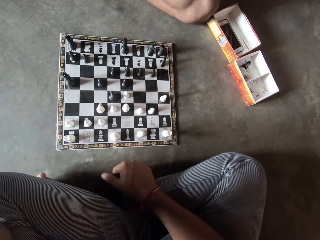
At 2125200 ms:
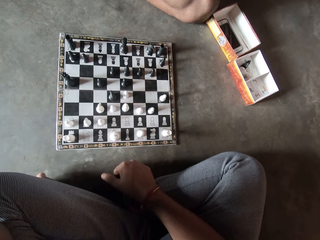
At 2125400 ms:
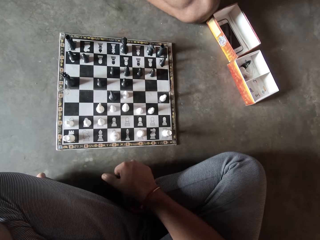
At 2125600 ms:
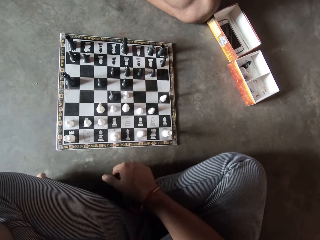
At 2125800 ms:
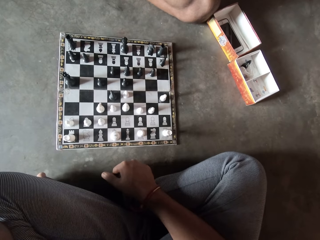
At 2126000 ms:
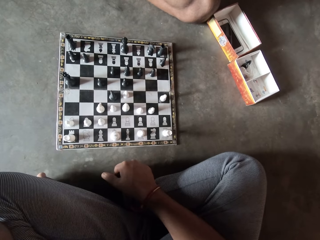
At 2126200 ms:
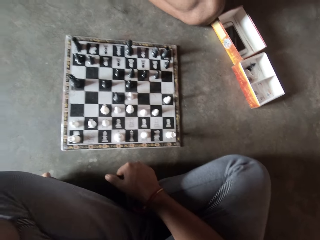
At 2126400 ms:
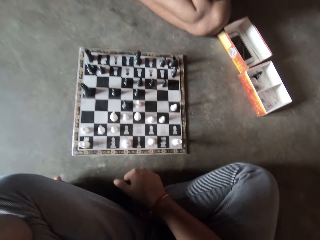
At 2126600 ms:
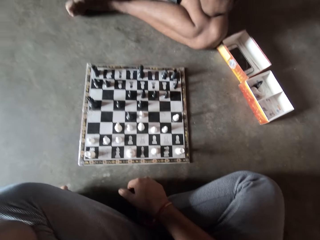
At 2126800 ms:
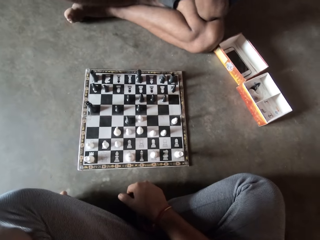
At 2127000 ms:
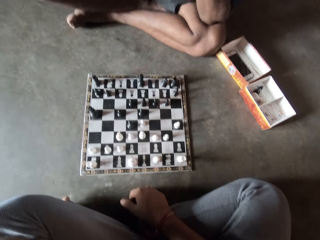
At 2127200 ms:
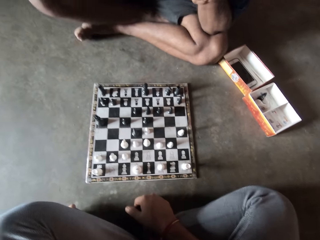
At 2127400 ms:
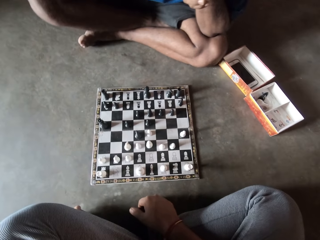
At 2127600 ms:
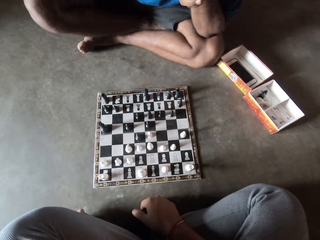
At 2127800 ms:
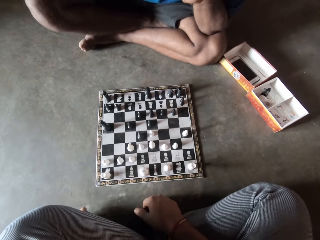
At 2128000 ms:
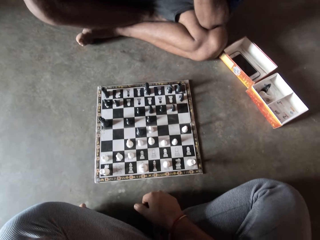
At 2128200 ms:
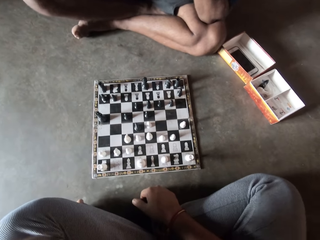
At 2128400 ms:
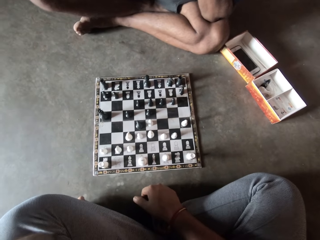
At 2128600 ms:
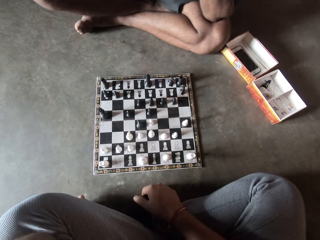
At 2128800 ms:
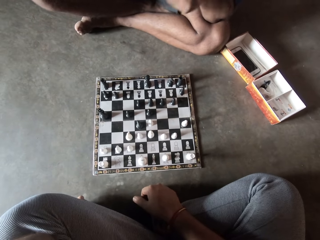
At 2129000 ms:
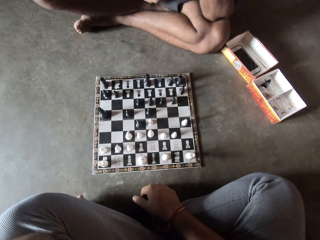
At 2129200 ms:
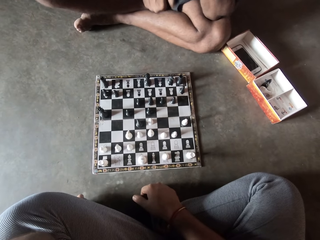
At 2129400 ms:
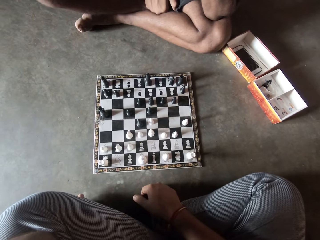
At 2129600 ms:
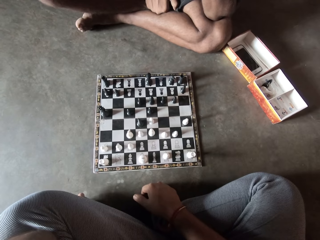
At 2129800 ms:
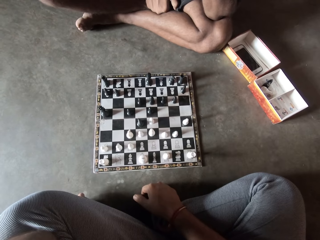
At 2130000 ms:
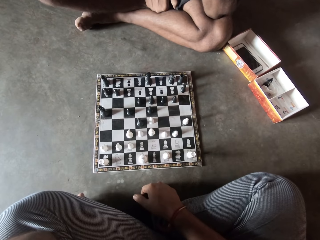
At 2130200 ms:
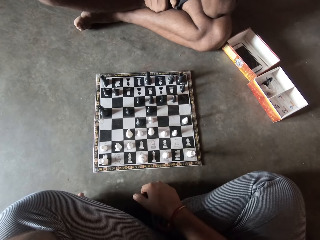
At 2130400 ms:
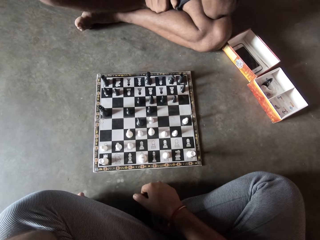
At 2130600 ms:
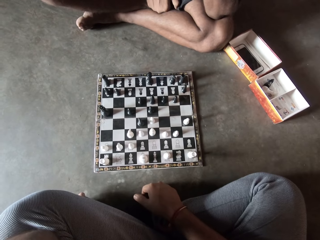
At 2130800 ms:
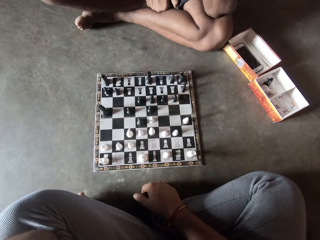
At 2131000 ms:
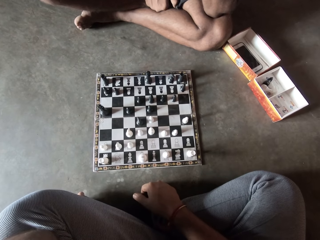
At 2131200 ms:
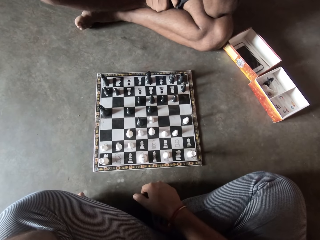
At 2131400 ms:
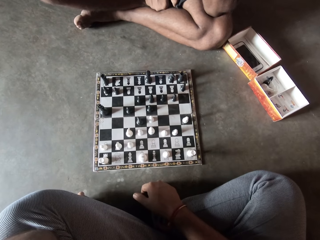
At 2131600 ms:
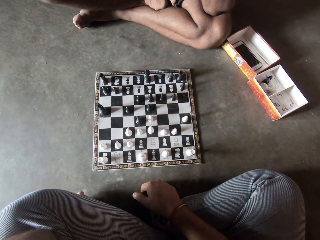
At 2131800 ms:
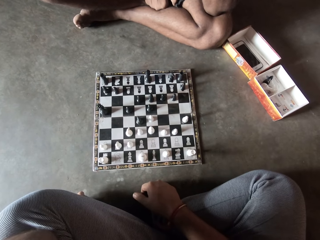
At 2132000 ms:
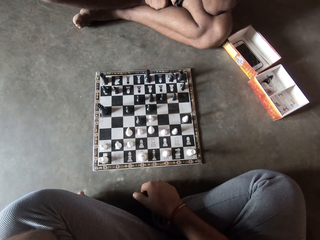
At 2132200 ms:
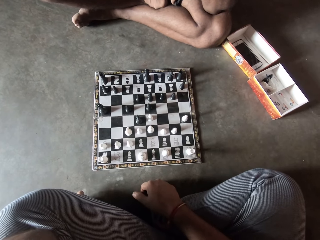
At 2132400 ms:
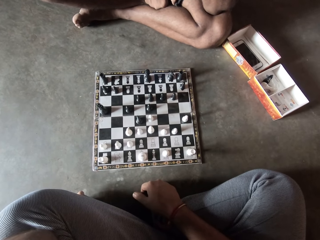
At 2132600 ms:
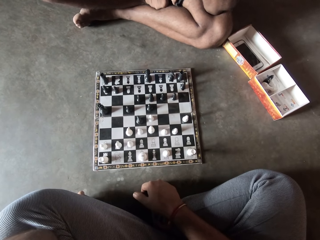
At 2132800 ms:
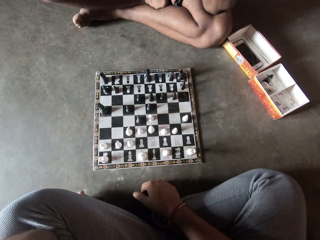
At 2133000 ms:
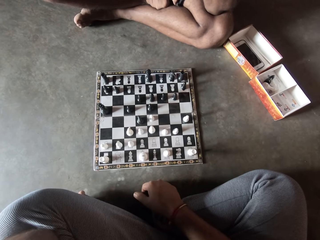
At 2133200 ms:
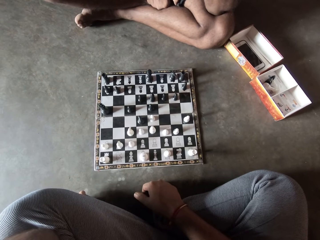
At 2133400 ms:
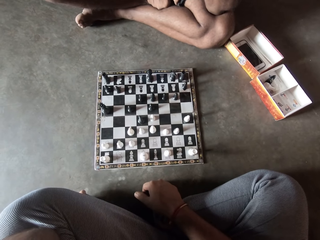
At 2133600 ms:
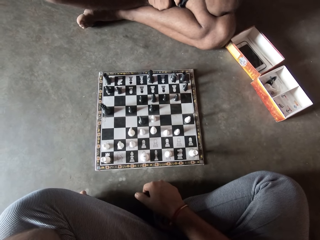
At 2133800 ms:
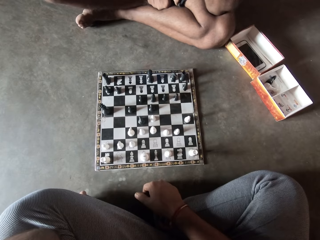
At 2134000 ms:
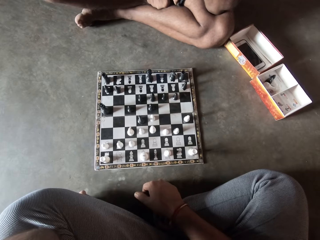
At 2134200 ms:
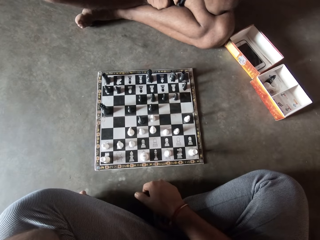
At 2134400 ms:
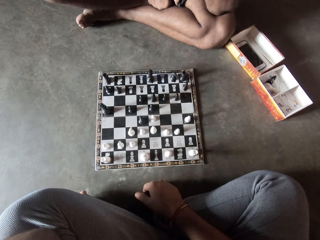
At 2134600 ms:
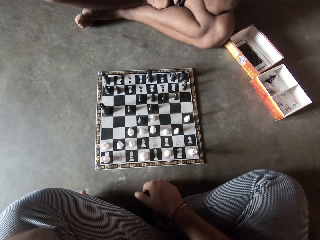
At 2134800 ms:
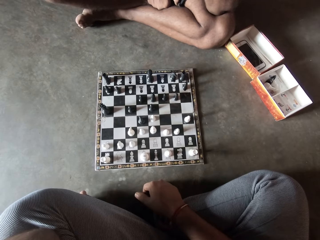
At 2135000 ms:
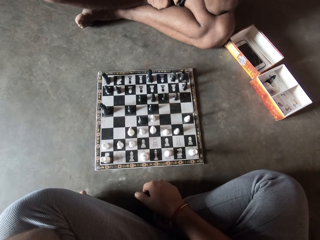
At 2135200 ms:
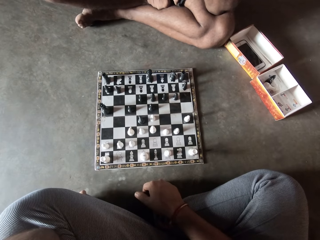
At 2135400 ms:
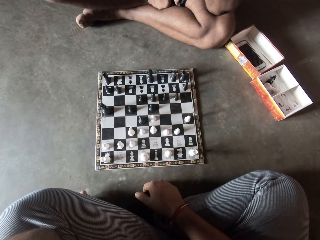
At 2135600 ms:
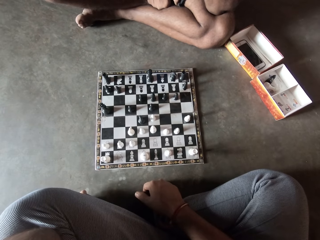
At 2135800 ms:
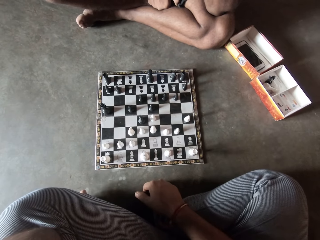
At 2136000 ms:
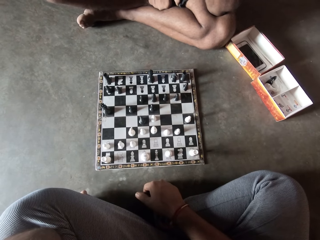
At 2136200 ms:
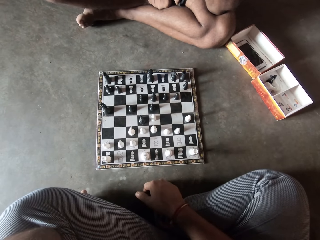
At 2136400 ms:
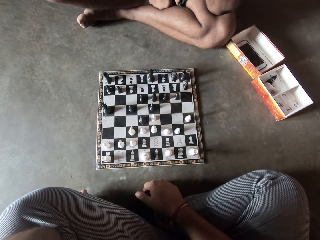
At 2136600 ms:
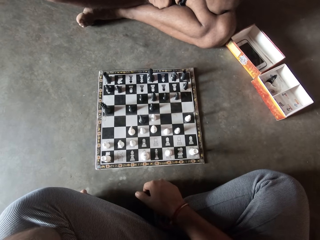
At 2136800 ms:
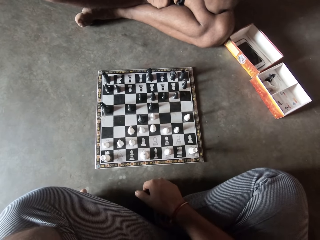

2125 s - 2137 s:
The camera wearer looks at the draft game board.

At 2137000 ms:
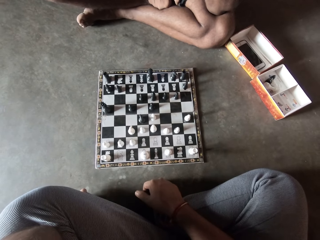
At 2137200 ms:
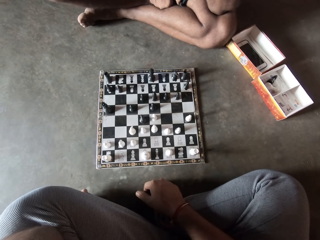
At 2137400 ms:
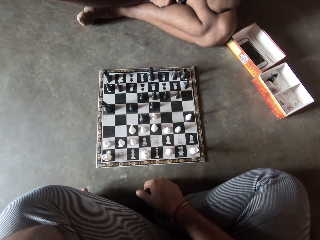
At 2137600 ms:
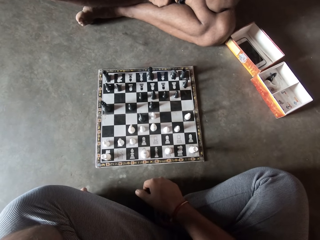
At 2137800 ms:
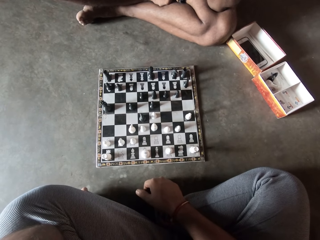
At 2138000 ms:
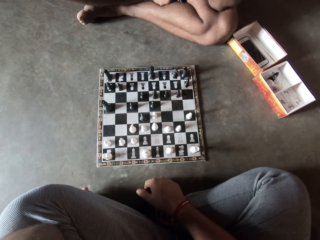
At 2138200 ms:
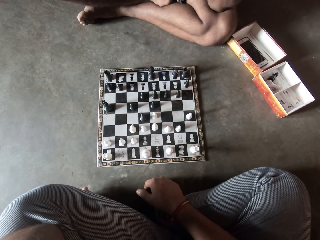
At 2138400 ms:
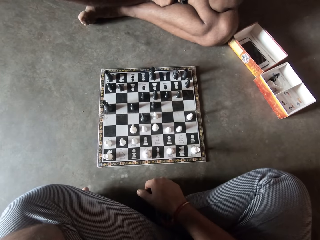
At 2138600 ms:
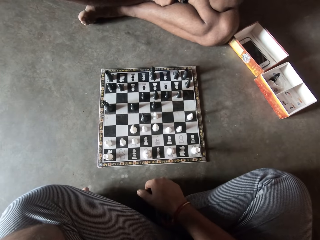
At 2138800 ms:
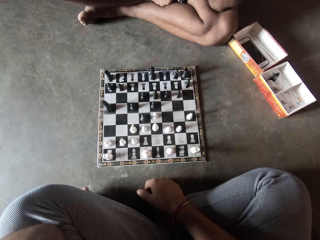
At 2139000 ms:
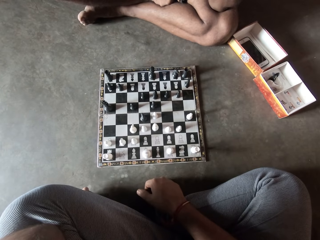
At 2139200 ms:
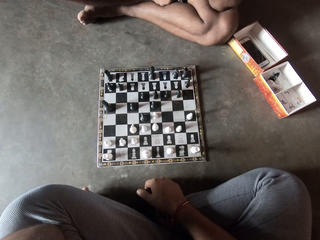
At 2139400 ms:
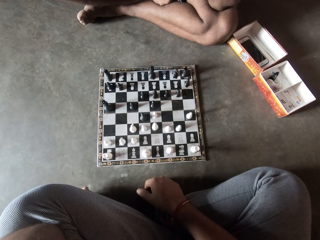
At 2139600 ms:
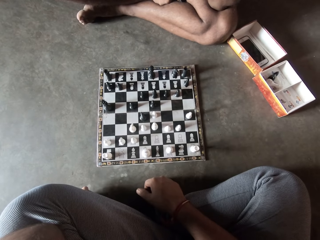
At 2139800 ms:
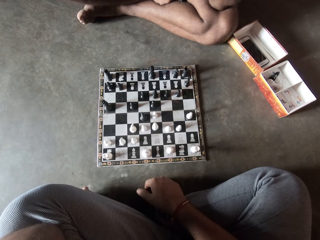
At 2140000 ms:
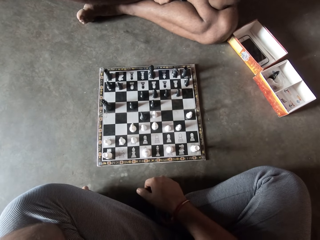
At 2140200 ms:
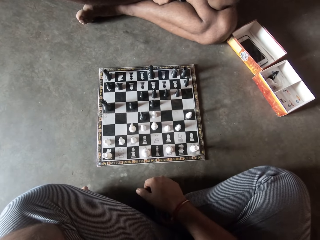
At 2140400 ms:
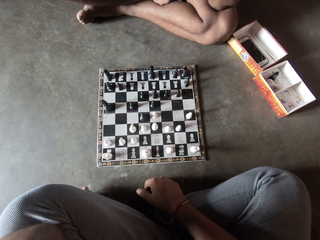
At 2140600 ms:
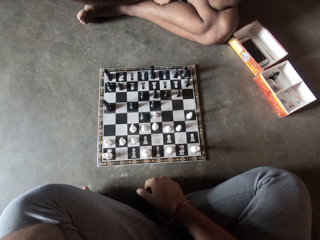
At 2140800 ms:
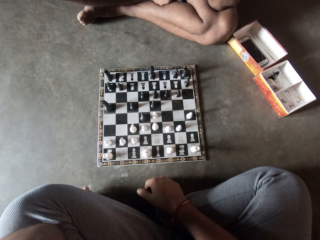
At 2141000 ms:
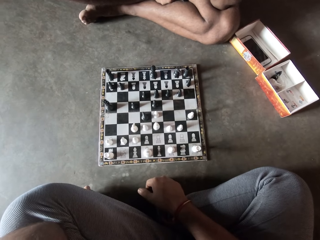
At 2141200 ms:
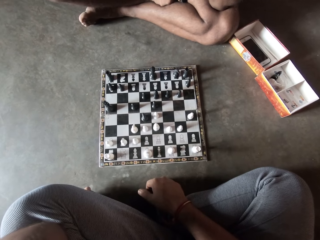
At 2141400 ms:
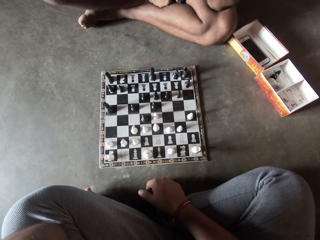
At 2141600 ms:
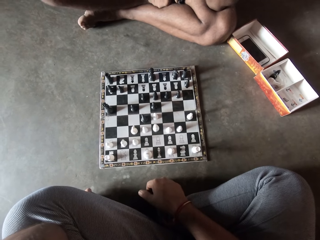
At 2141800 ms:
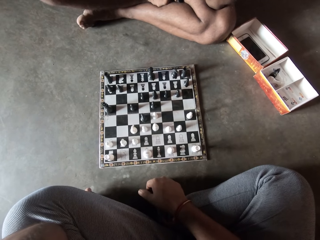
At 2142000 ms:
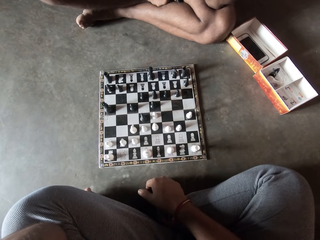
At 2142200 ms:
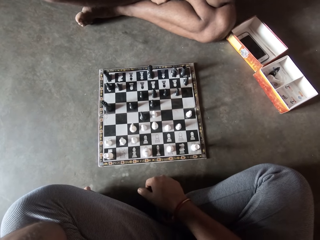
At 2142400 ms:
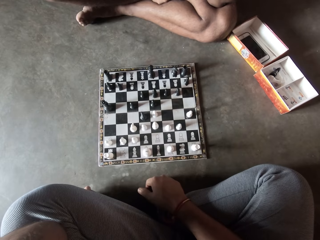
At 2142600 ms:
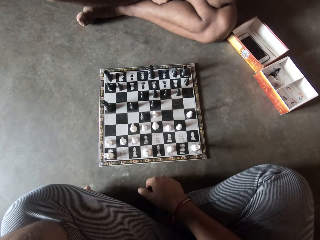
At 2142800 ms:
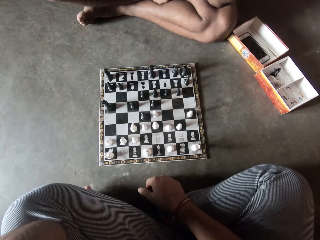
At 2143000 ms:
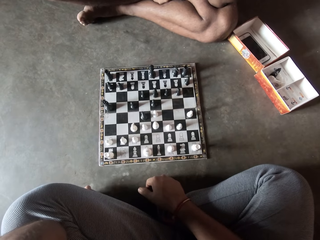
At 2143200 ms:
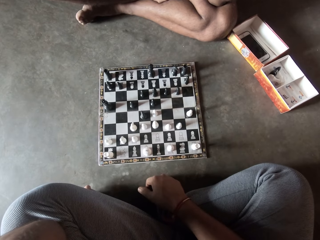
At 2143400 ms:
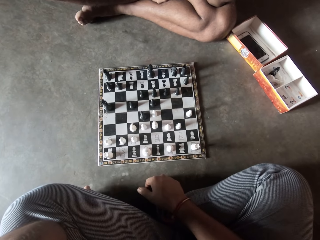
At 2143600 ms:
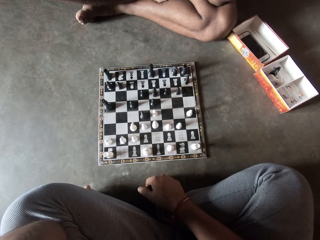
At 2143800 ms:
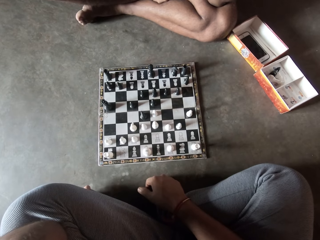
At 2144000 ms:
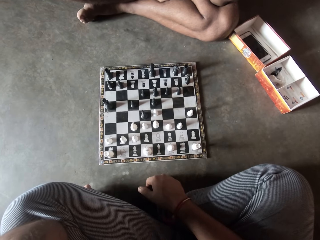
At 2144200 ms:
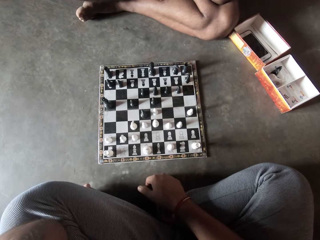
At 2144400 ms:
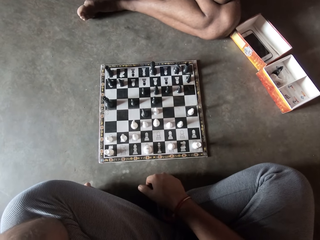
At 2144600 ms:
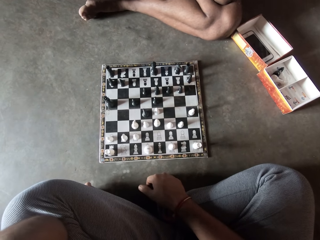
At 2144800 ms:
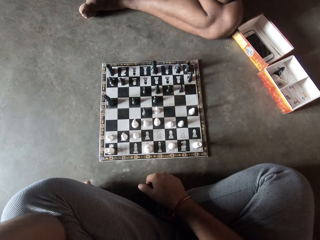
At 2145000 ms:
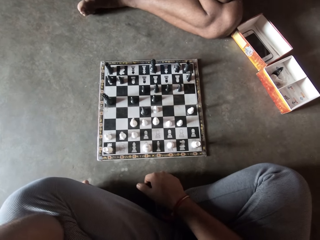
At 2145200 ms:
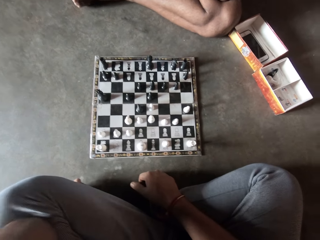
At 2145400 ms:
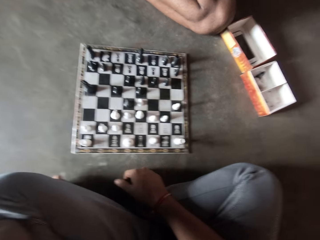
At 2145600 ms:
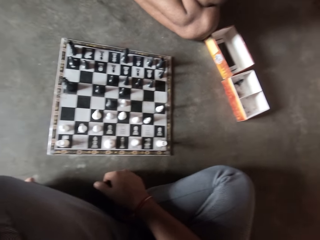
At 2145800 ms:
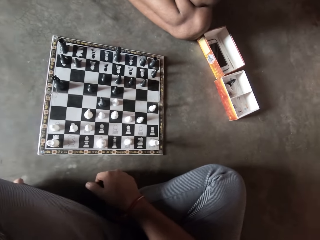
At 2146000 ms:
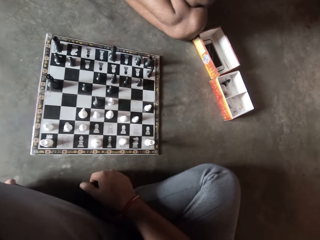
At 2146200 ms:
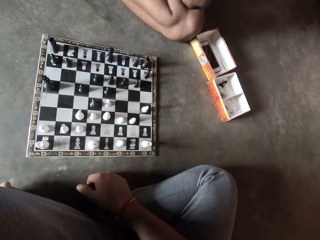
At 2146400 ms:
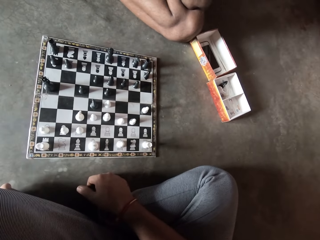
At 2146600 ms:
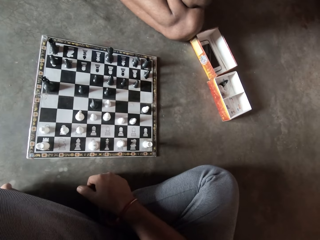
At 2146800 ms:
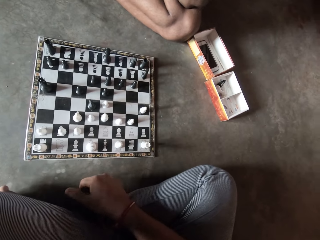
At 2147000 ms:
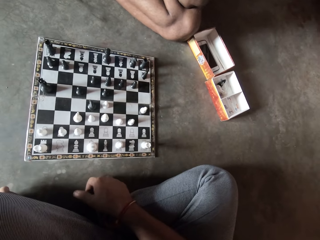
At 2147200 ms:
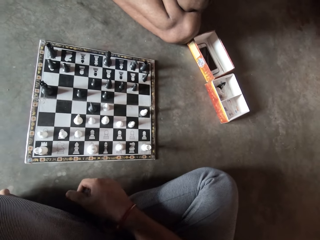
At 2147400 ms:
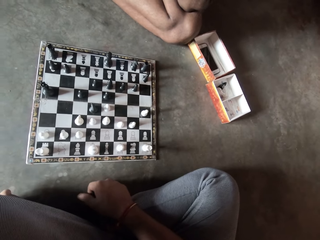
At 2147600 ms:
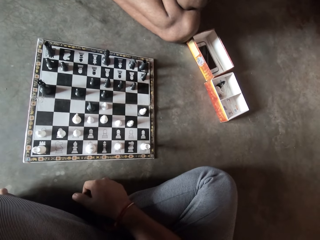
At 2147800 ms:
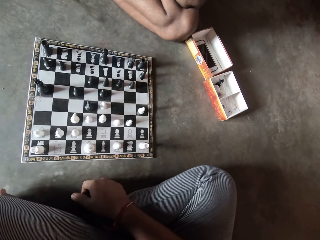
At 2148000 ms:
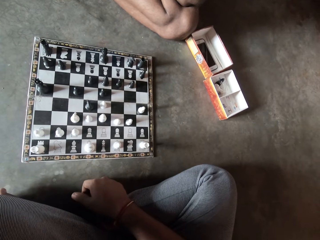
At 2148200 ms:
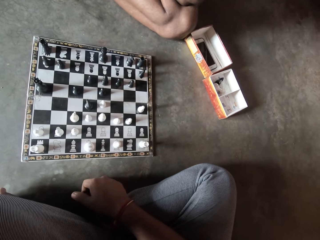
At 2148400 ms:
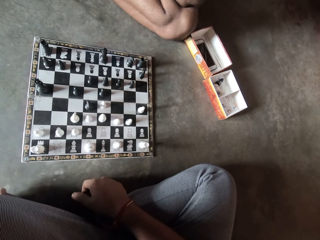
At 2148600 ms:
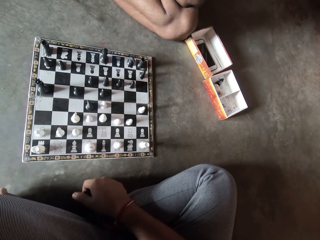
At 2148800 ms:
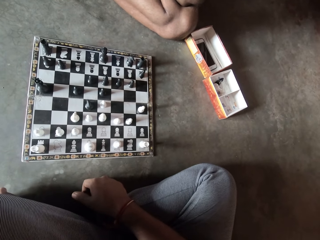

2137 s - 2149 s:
The camera wearer hits his hand over the ground.
